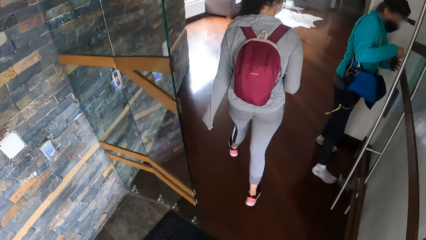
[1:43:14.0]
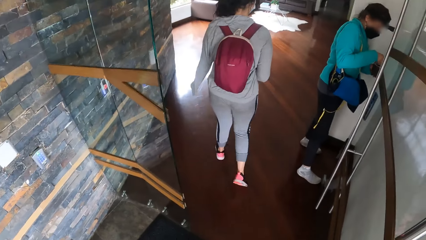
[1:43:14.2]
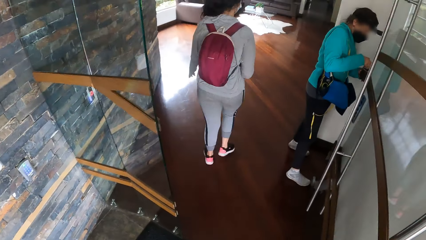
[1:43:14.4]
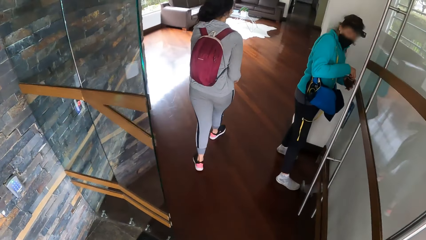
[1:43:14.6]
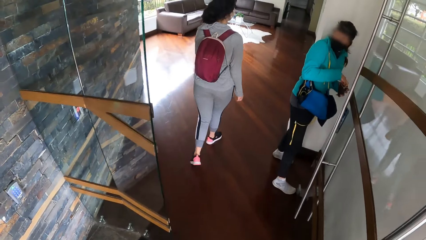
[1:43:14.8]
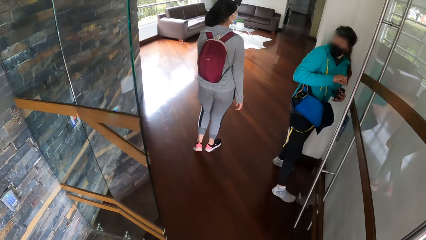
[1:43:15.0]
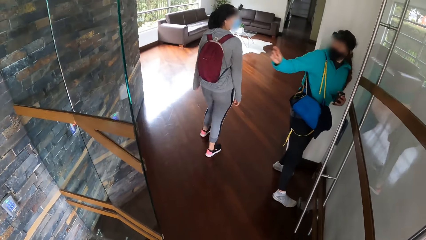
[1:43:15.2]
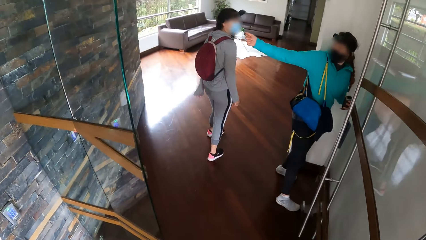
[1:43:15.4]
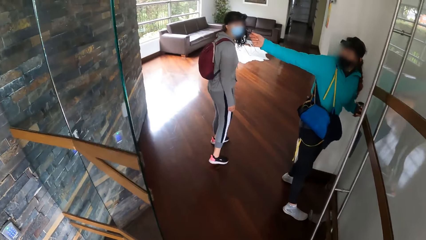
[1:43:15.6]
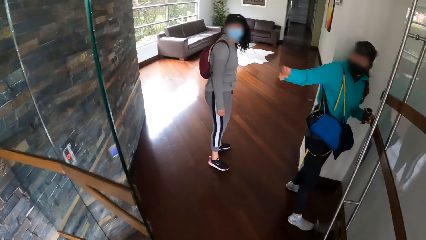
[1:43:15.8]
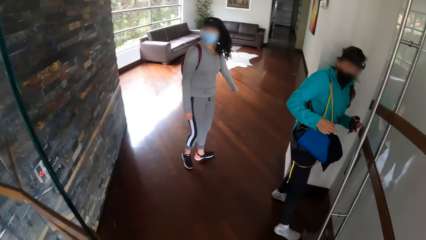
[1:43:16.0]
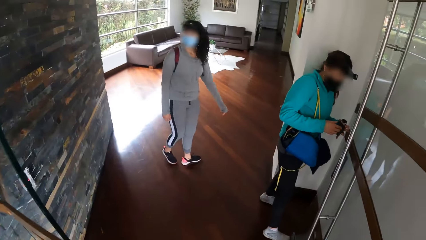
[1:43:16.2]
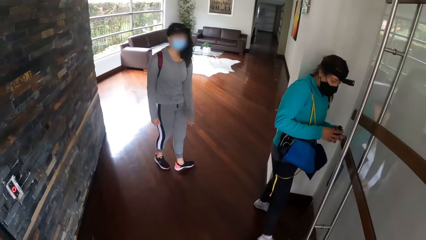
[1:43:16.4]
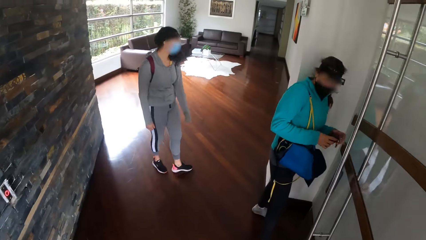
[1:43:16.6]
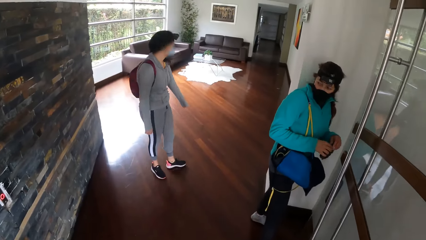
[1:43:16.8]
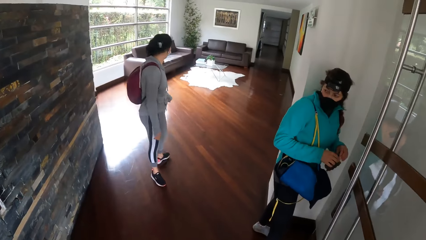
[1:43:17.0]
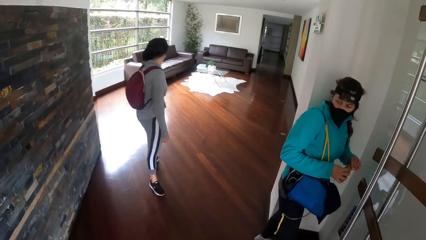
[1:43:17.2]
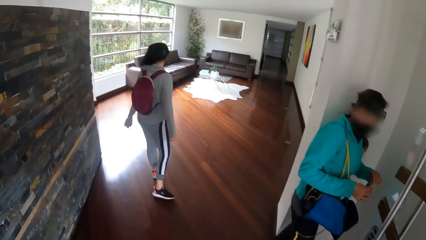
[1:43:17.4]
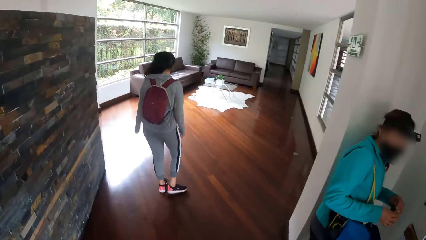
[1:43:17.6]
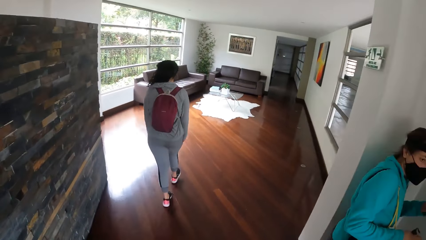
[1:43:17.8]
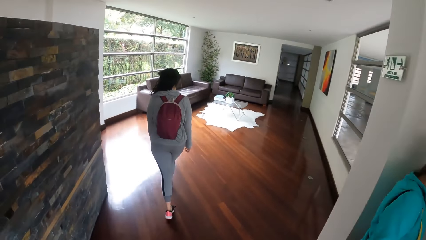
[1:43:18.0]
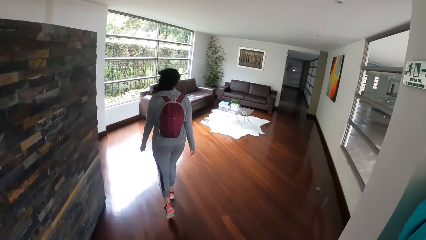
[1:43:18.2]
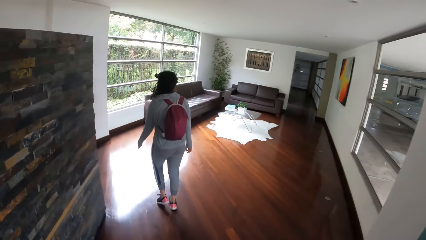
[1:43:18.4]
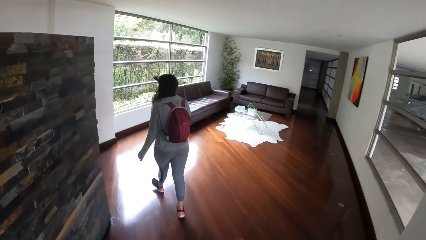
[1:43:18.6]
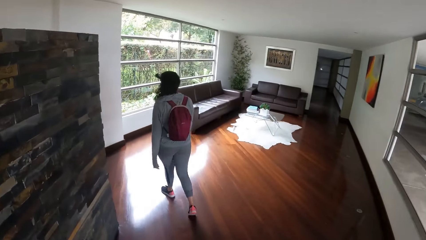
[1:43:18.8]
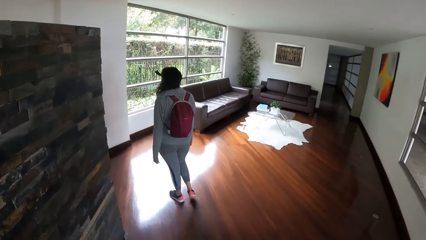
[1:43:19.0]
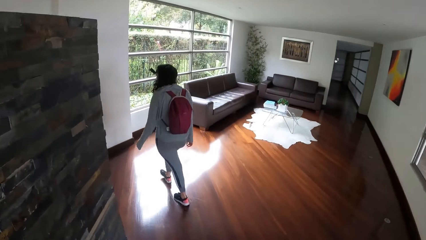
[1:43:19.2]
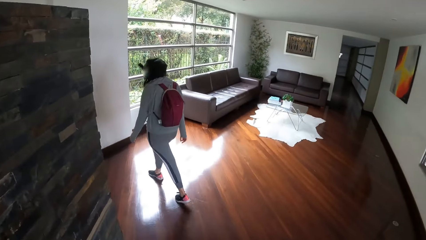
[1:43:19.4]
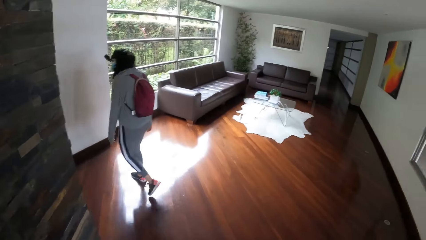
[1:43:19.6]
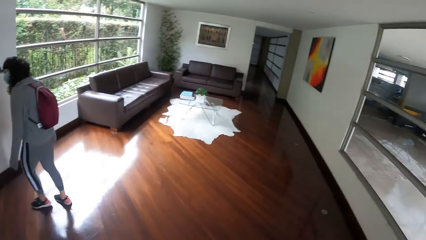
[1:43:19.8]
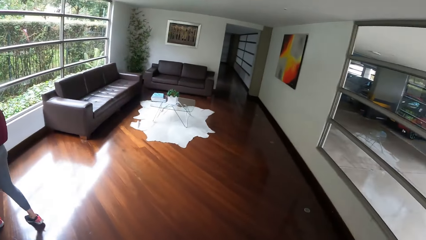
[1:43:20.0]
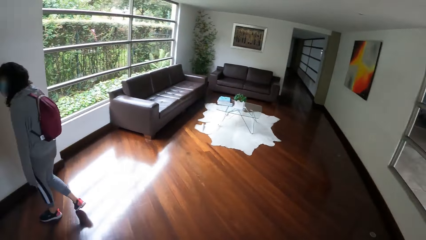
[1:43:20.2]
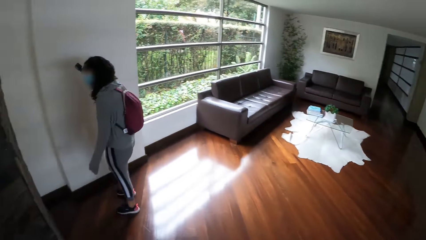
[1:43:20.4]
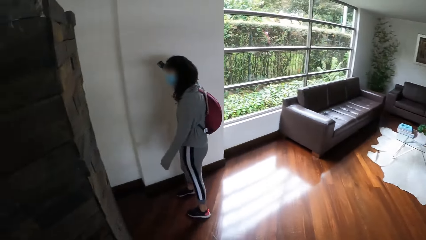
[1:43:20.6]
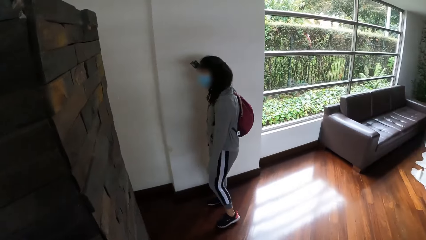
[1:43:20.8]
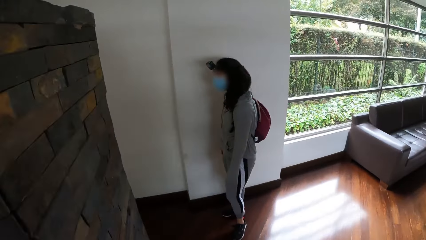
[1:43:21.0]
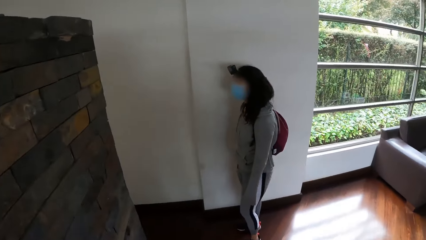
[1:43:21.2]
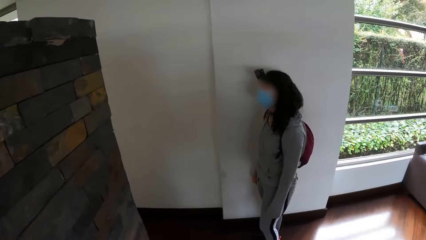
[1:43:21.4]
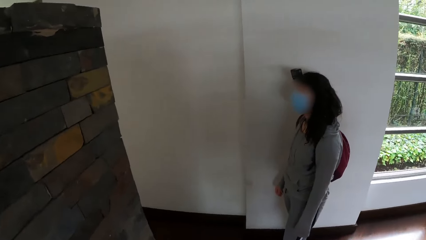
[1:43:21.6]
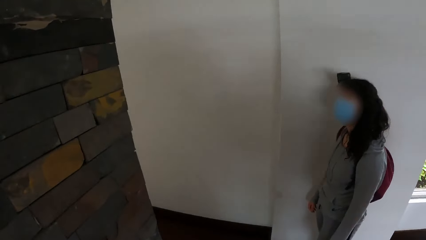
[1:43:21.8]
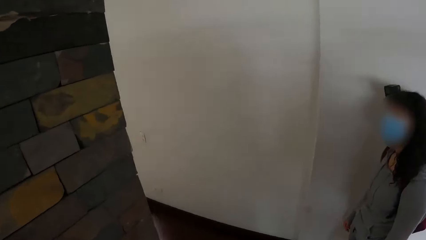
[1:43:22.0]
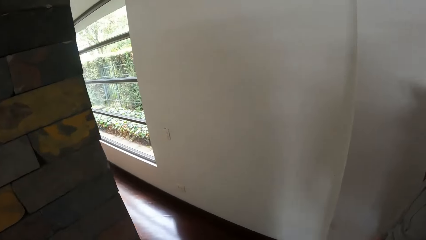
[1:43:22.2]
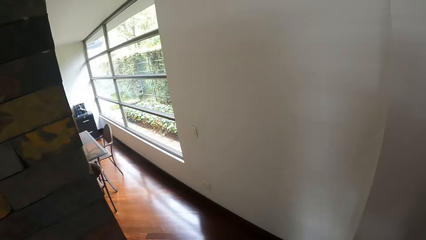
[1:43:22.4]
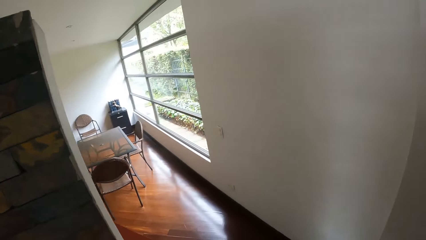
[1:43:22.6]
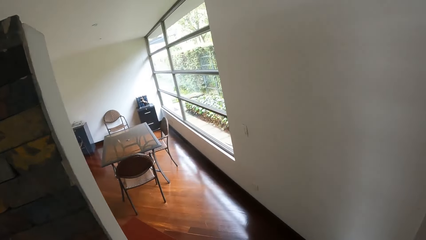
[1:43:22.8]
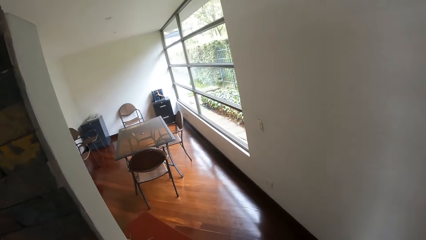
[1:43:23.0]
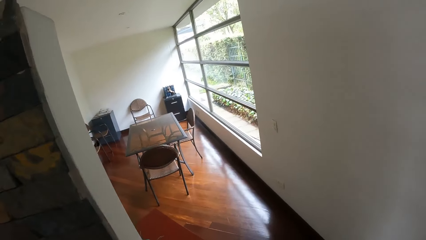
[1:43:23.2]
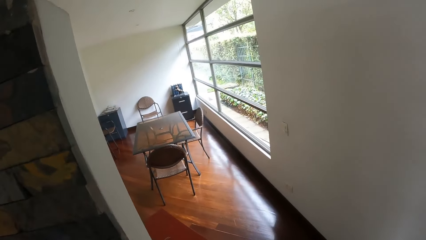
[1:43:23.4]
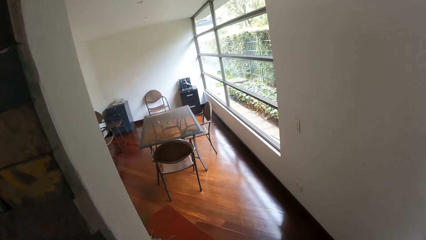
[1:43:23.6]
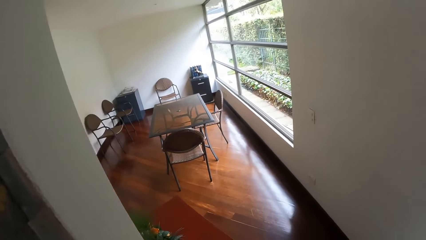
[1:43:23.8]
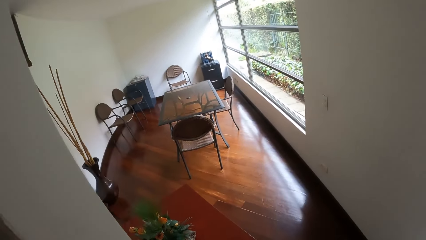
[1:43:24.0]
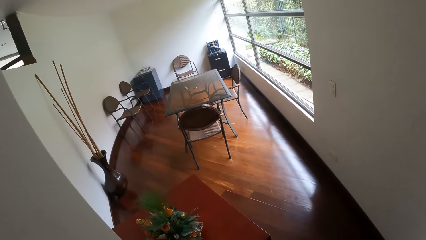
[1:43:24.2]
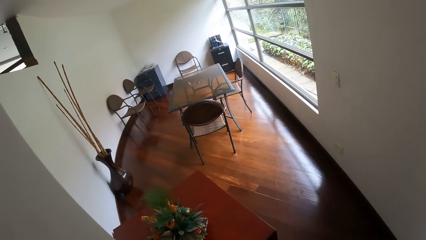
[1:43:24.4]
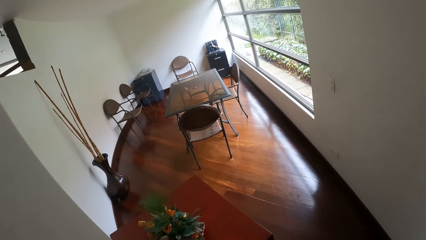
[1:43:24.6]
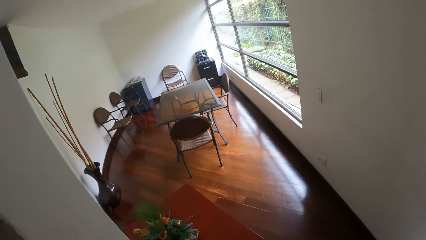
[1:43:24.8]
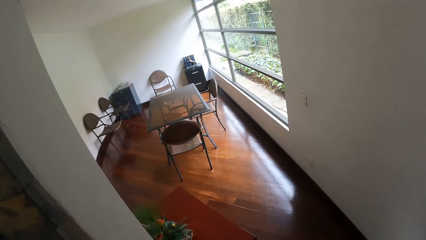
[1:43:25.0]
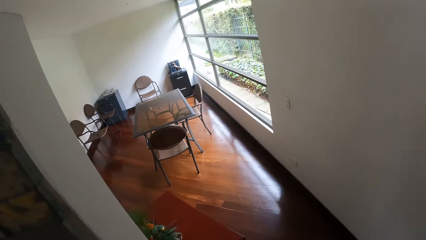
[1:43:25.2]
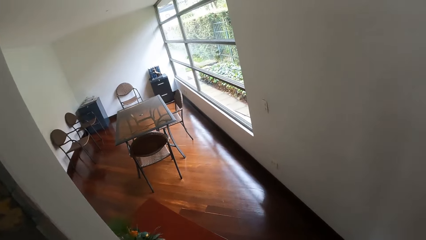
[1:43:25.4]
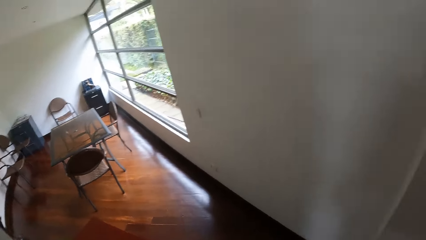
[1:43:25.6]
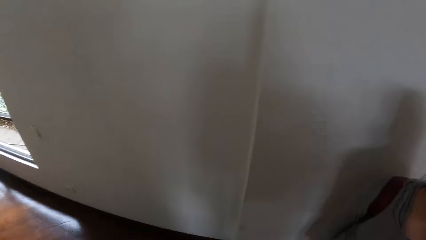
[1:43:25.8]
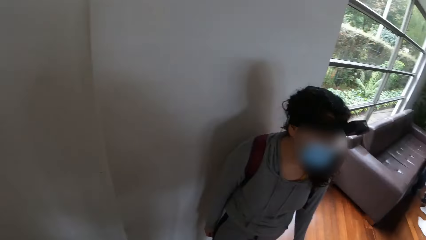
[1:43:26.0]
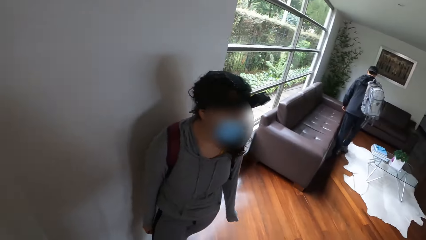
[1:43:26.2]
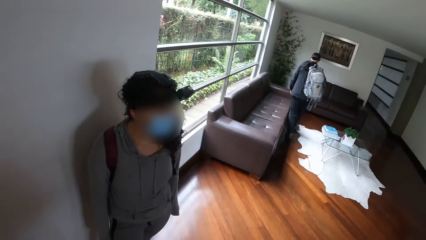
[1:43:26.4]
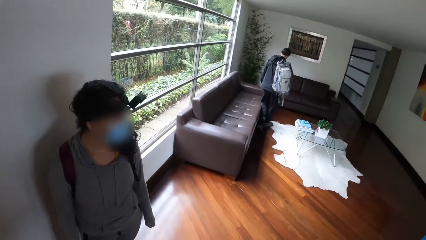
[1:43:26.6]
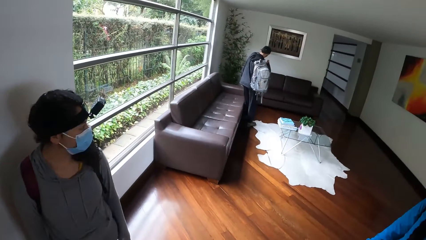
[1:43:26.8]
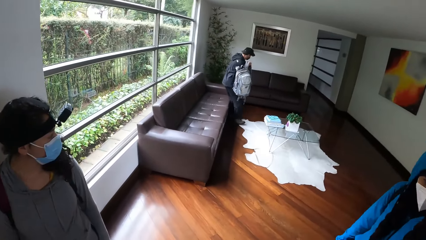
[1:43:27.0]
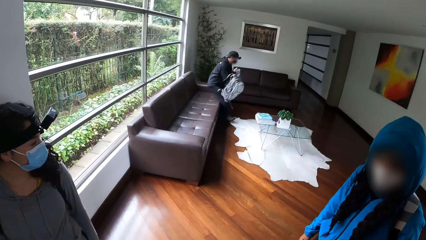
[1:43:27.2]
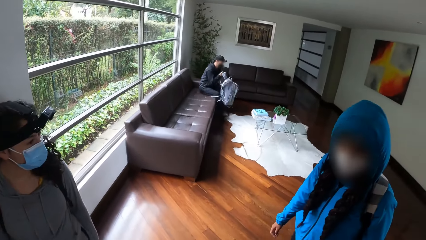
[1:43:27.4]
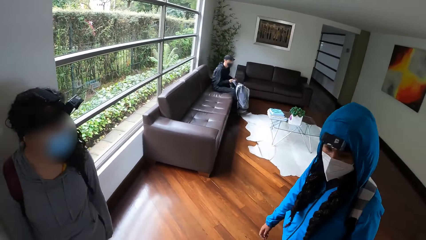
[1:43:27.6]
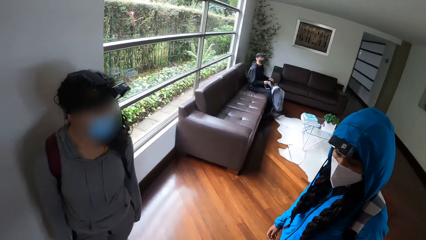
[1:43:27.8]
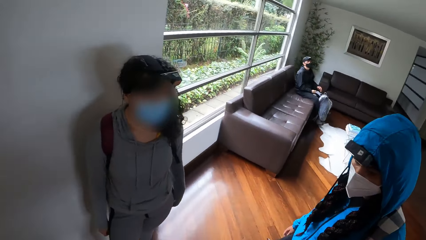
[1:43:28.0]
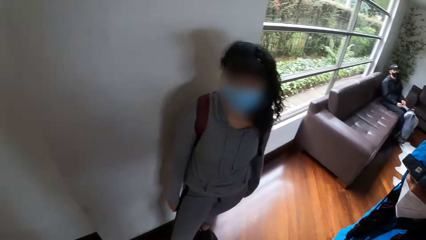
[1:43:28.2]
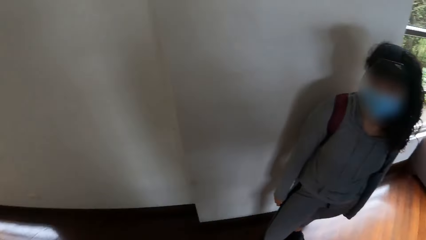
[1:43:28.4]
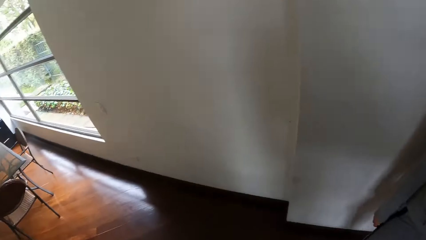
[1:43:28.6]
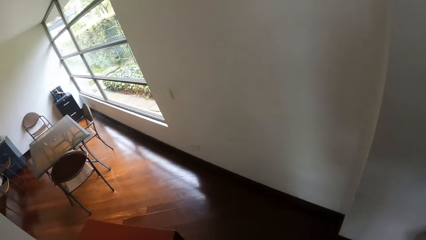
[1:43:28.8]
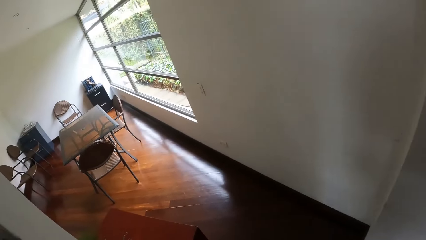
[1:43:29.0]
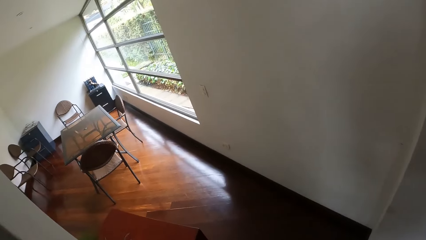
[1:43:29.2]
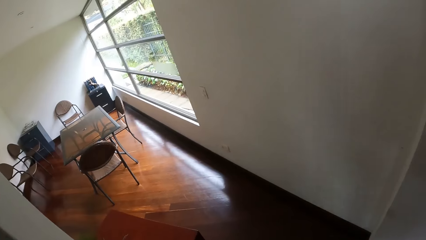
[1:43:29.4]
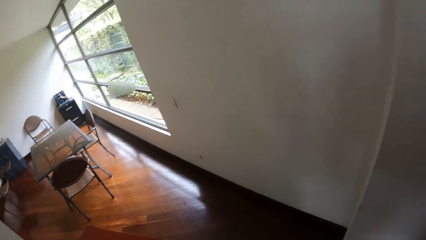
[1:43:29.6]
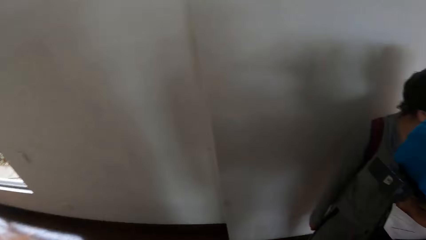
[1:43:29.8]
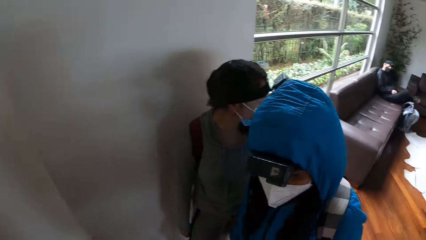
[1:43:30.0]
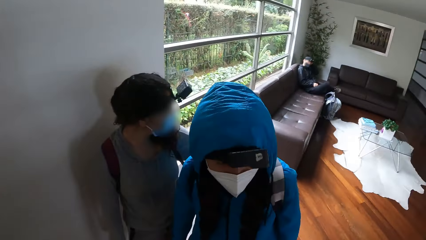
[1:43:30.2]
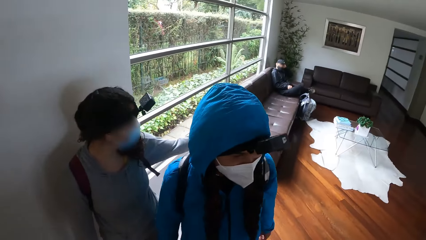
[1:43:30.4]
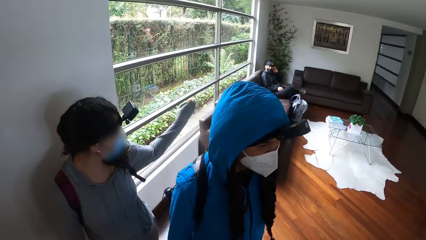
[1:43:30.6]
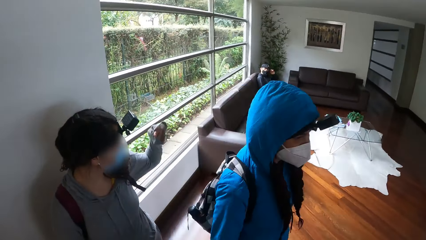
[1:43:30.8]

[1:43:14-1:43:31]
The woman puts the key card in a purse with her right hand. The woman talks to another woman. The first woman holds the purse with her hands. The camera wearer enters the living room of a house in the compound. They look around.
